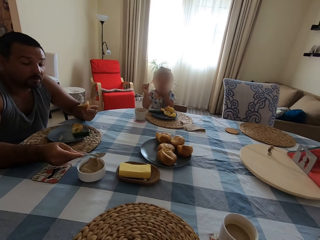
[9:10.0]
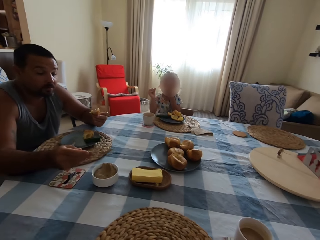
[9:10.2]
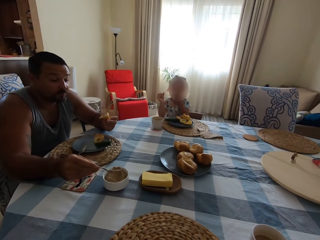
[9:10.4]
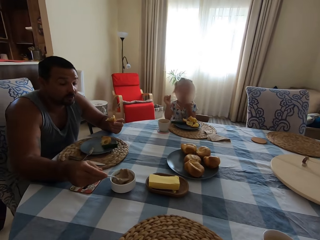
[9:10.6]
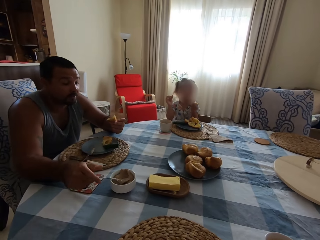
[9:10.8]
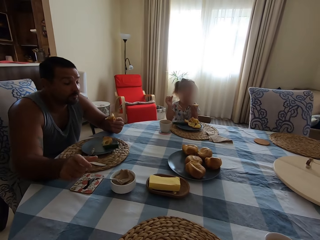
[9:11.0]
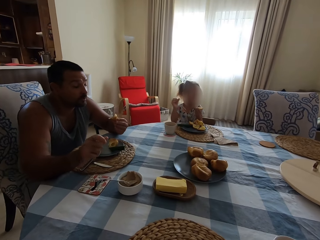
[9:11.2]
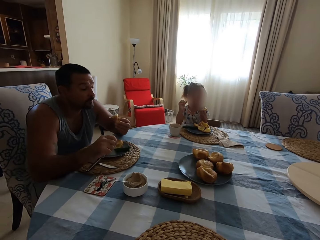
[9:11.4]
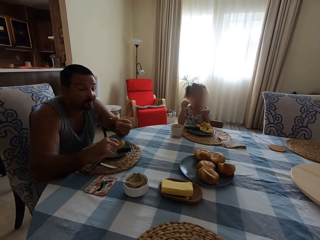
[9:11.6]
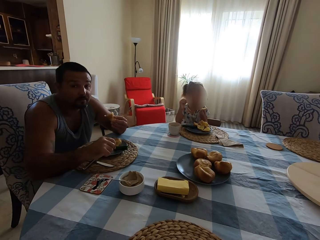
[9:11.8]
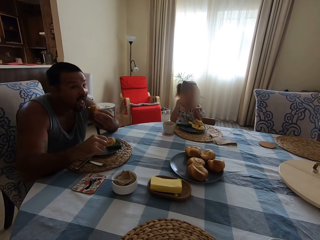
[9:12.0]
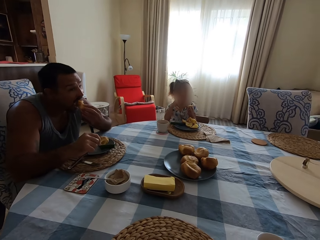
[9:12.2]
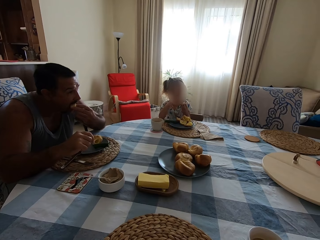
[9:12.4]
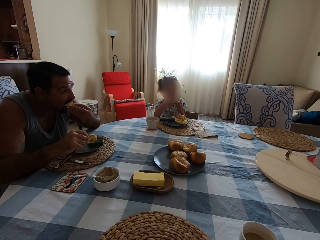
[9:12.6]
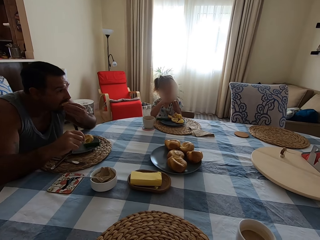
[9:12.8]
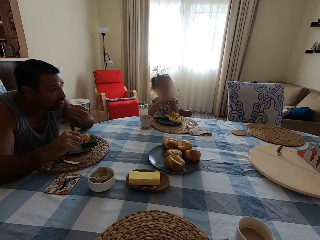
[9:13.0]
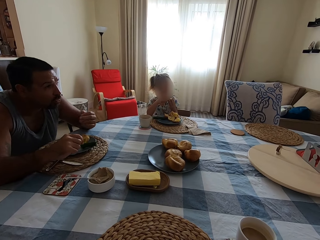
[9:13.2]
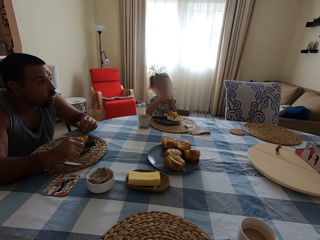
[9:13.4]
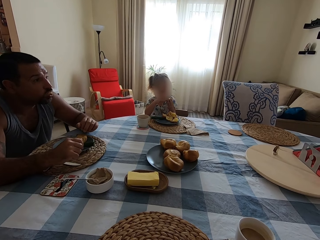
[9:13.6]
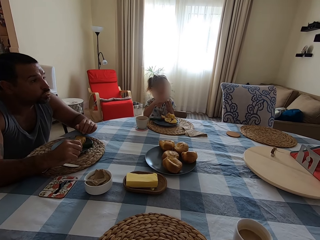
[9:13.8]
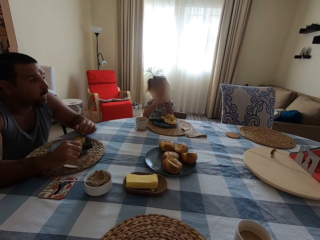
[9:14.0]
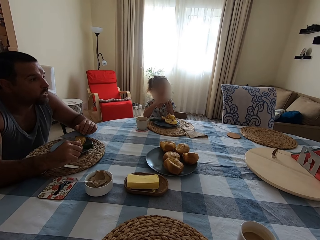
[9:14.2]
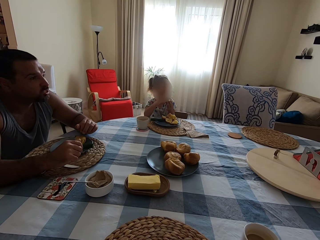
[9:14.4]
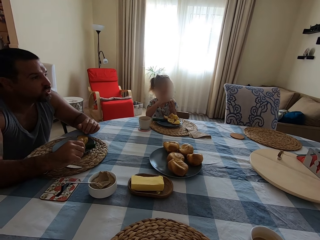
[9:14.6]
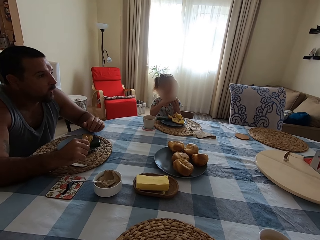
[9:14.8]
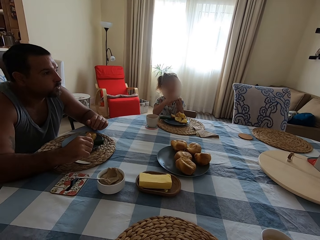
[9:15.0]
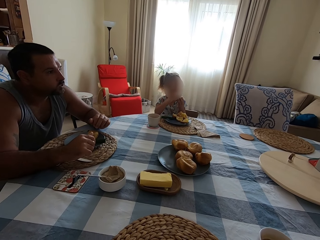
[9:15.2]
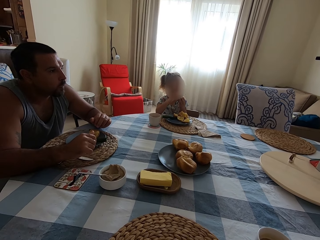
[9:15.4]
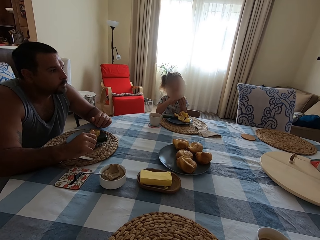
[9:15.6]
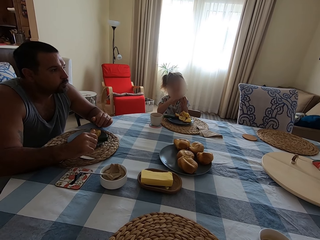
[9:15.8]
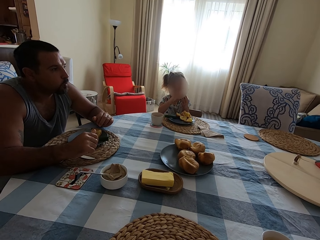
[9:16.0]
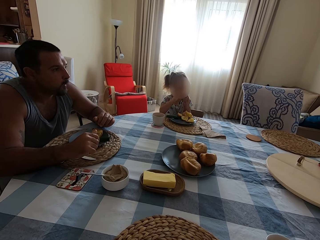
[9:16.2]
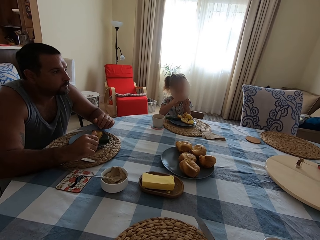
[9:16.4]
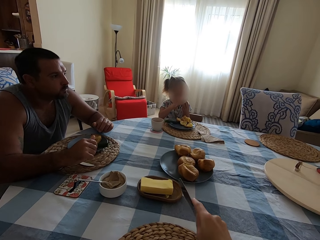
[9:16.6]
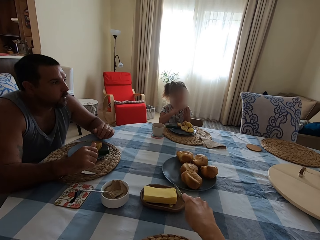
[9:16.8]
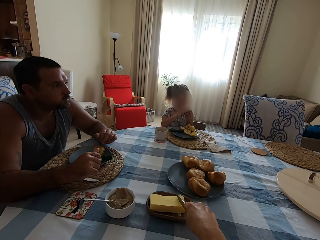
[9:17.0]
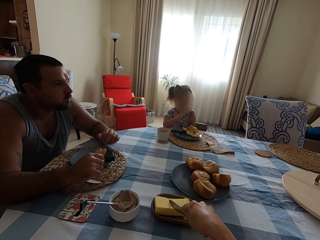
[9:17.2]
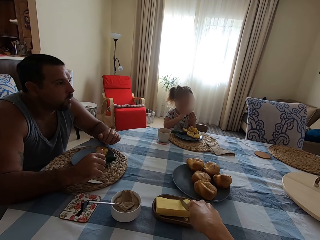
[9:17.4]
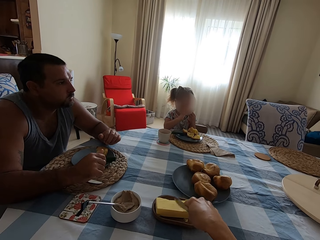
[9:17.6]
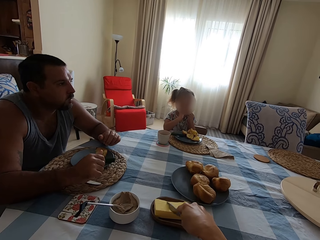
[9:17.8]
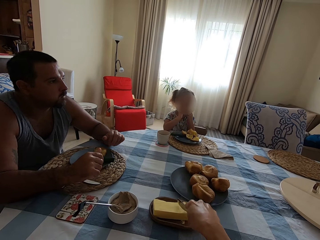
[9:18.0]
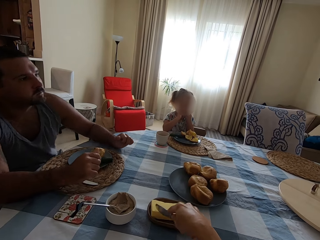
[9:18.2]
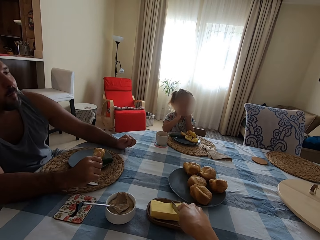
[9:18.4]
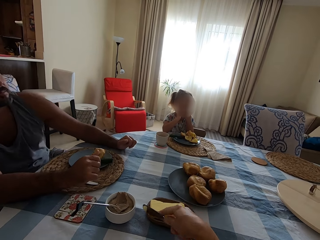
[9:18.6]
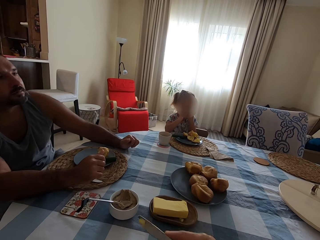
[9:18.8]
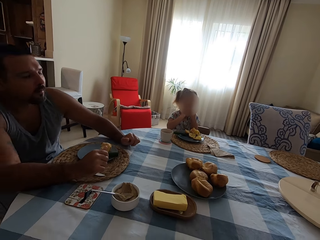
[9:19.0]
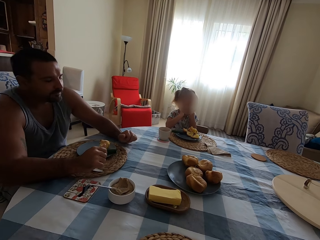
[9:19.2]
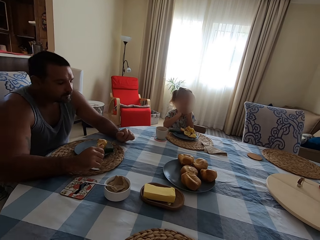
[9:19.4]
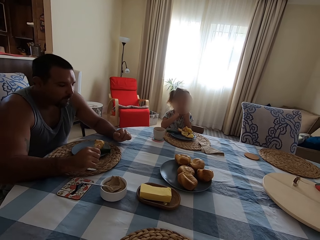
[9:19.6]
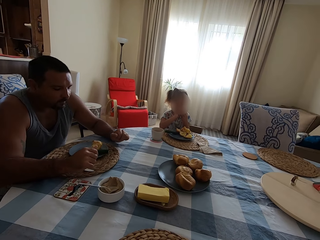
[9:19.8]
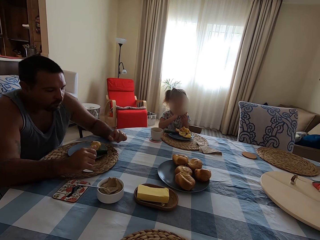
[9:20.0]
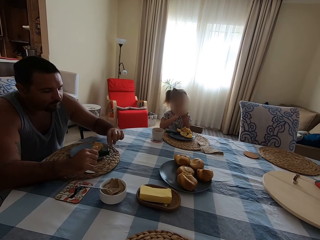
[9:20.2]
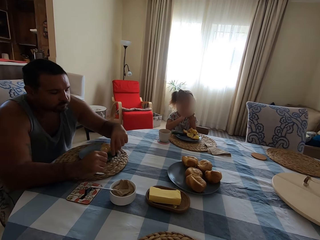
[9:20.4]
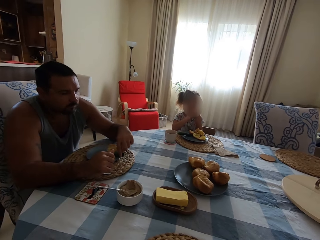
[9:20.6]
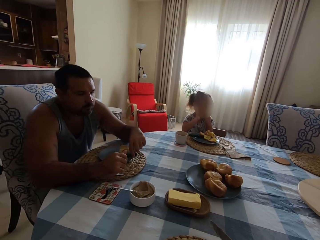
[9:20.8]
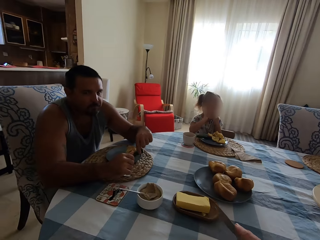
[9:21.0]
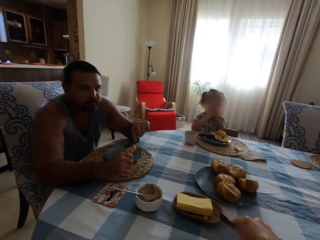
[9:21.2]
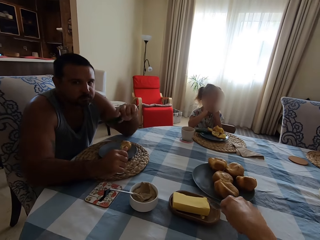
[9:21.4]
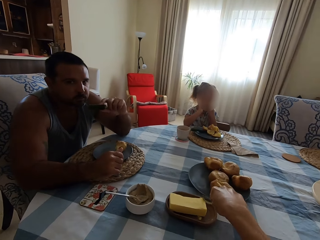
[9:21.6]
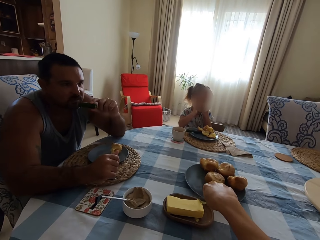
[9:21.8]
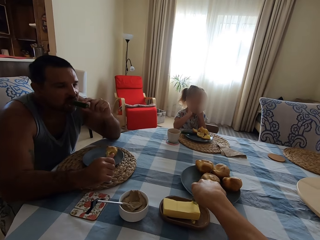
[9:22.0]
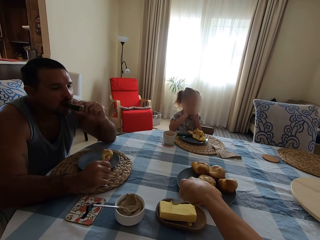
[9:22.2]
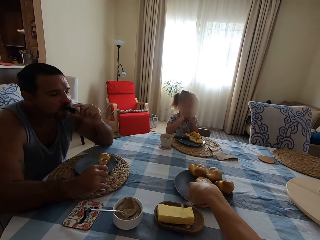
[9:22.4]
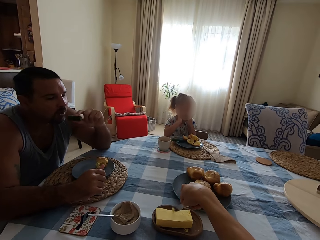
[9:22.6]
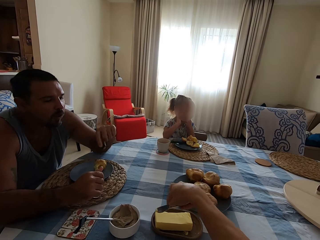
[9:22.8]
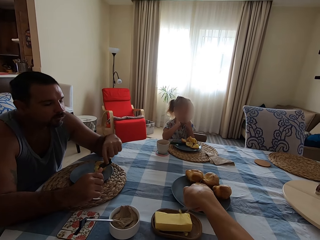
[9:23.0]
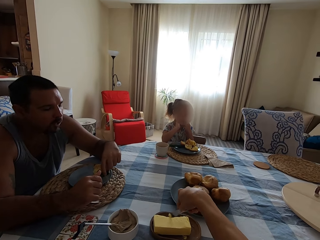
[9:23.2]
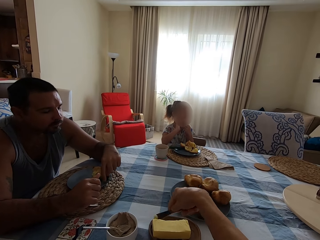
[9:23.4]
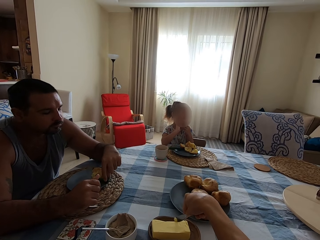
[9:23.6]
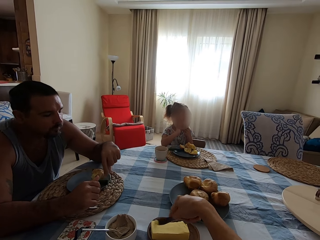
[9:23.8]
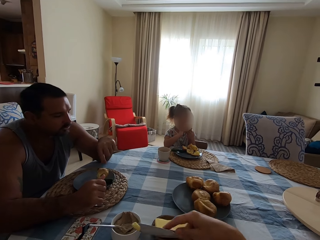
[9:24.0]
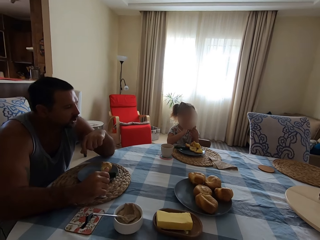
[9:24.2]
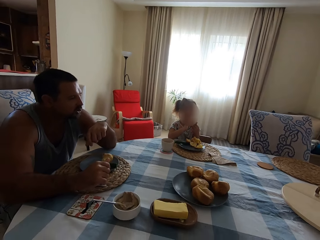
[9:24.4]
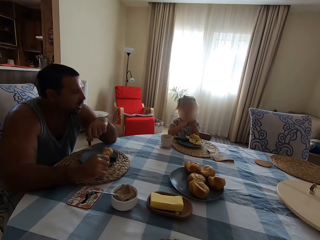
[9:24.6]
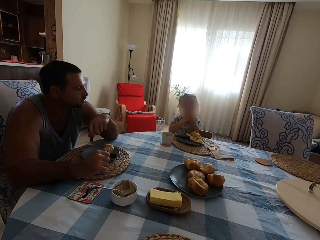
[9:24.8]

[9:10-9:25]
A man talks to the camera wearer. The man puts the spoon in the bowl. The man eats the cake. The man looks at something. The camera wearer talks to the man. They pick up the butter with the knife. The man moves the body. The camera wearer talks to the man. The man eats. The camera wearer talks to the man. The man picks up a cucumber in the plate. The camera wearer picks up the butter with the knife. The man eats the cucumber. The camera wearer scoops the butter with the knife. The man puts the cucumber in the plate.

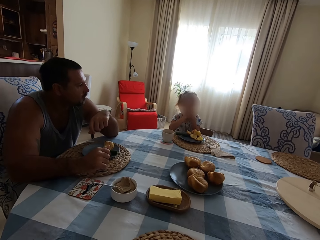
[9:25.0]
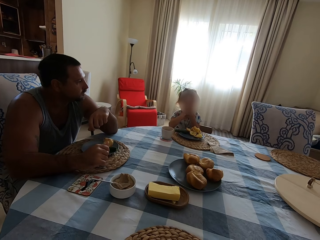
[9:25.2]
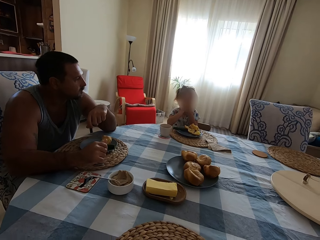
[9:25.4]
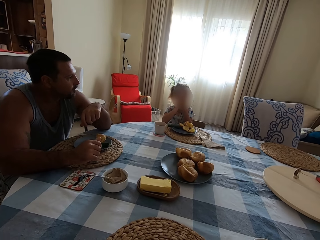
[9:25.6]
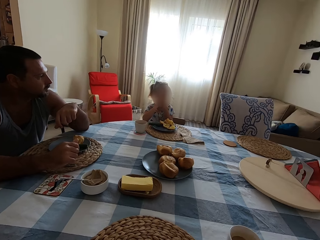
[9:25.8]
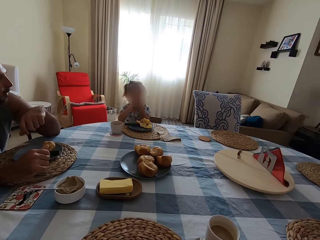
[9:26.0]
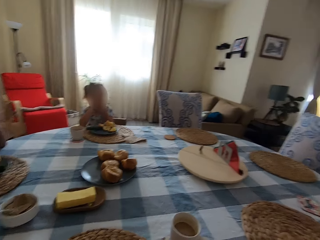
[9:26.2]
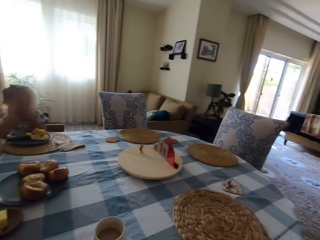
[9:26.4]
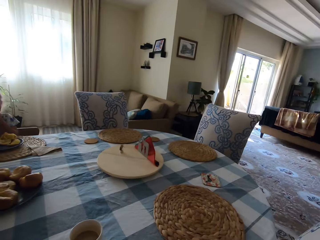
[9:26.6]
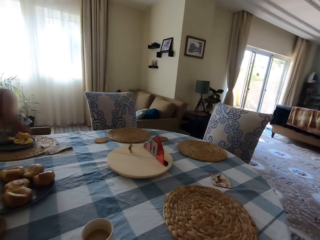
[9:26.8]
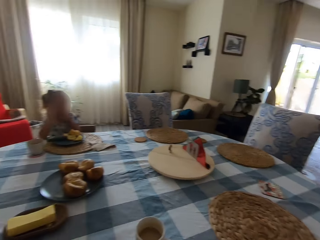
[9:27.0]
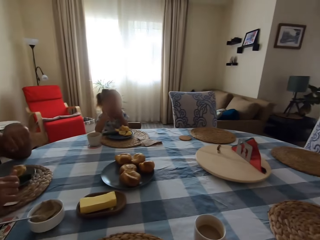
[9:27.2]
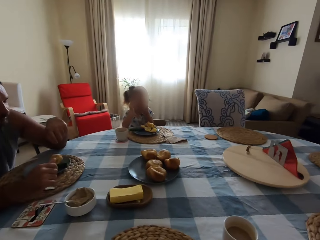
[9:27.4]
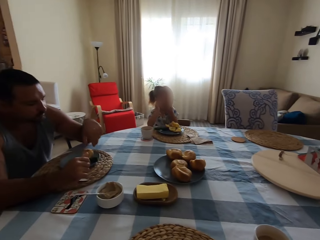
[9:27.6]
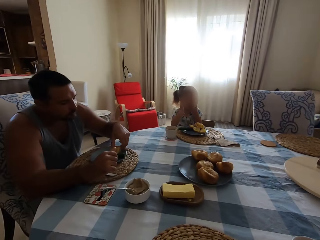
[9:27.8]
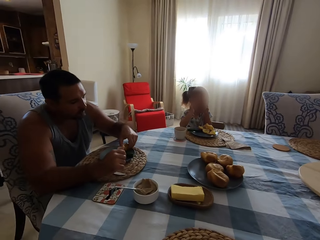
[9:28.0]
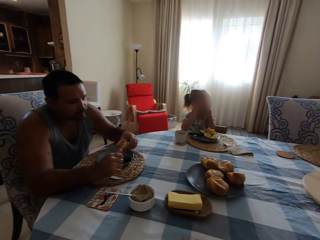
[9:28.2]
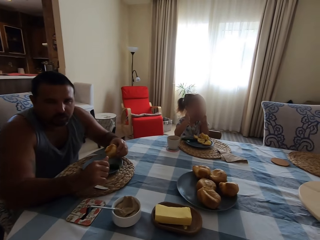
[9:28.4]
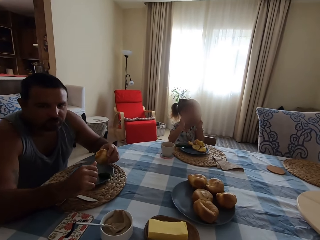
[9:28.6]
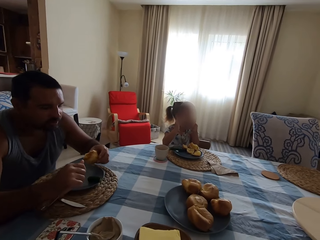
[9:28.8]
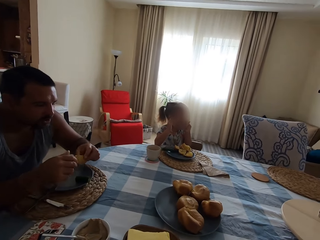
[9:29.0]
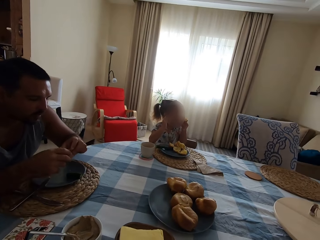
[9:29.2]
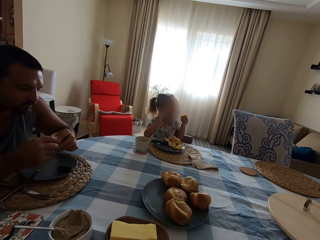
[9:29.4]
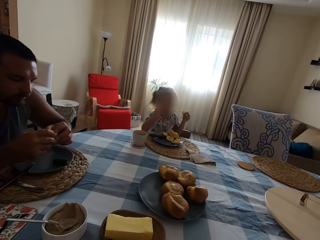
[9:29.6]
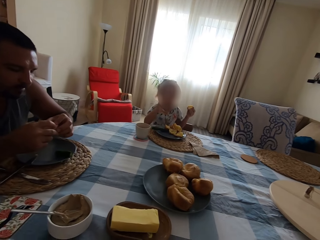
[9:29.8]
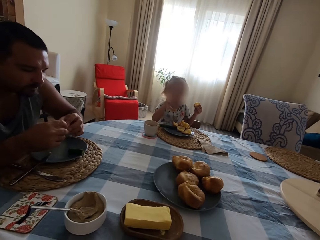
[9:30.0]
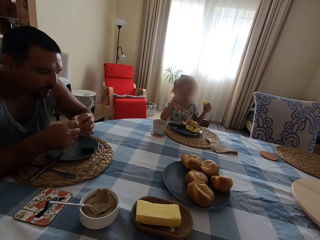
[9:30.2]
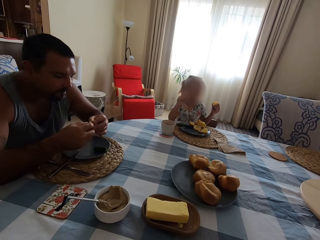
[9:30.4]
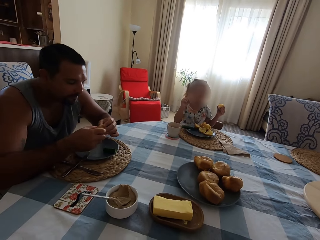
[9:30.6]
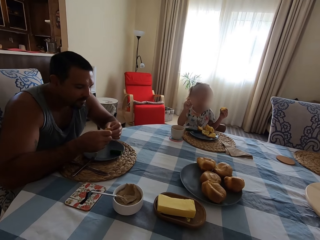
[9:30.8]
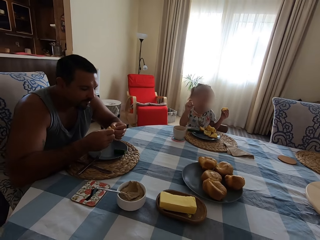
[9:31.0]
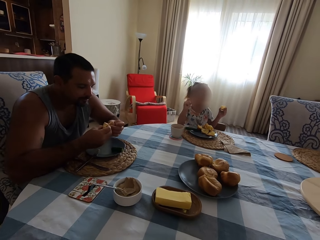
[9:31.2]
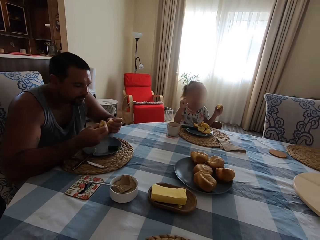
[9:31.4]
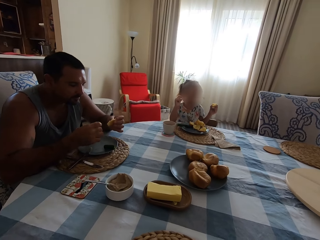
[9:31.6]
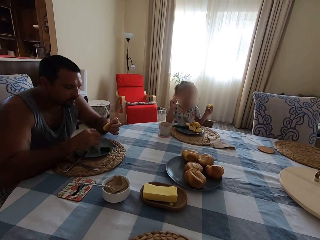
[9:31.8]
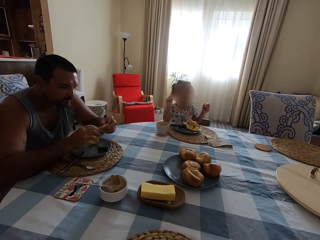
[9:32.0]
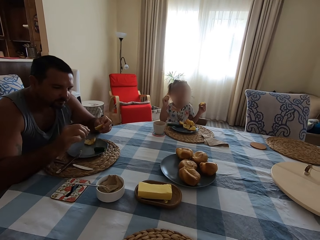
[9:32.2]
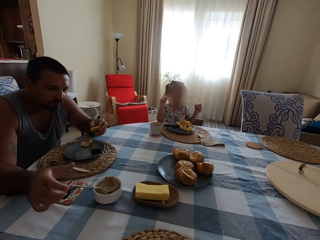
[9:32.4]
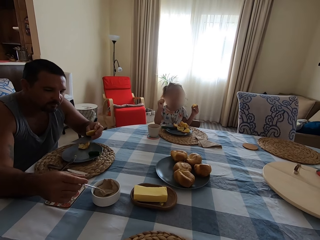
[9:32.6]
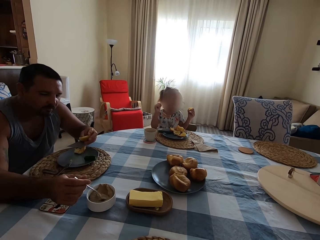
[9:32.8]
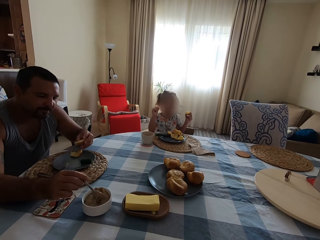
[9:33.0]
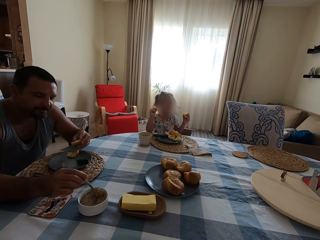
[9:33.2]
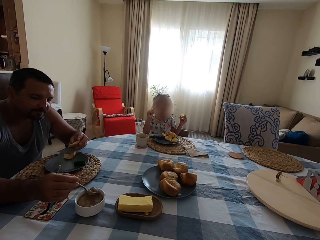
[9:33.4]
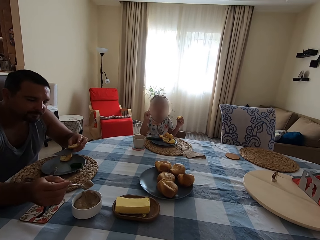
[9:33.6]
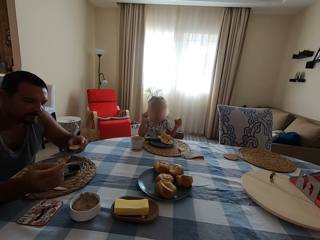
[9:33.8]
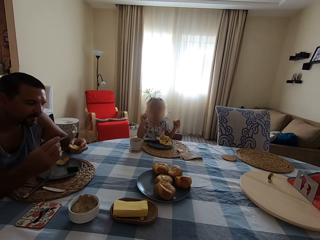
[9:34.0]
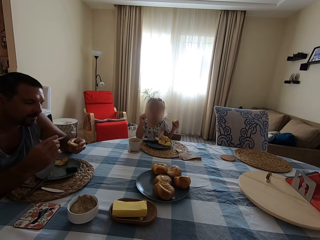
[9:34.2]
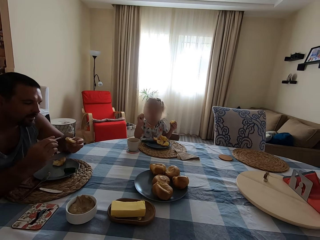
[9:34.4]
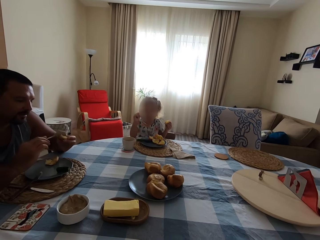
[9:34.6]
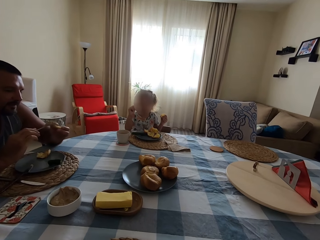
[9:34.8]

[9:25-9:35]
A man talks to the camera wearer. The camera wearer does something. A child eats. The man looks at the child. The camera wearer talks to the man. They look around. The man picks up the Yorkshire pudding or cake in the plate. The man talks to the camera wearer. The man cuts the Yorkshire pudding with hands. The child eats. The camera wearer puts the cake on the plate. The man puts the piece of Yorkshire pudding in the plate. The camera wearer picks up something with the spoon. The man scoops the peanut in the bowl. The camera wearer puts something on the cake.
